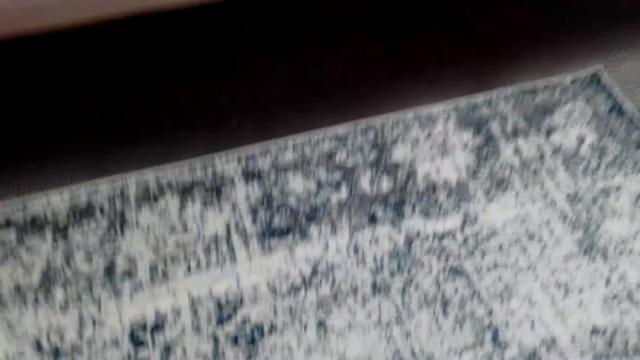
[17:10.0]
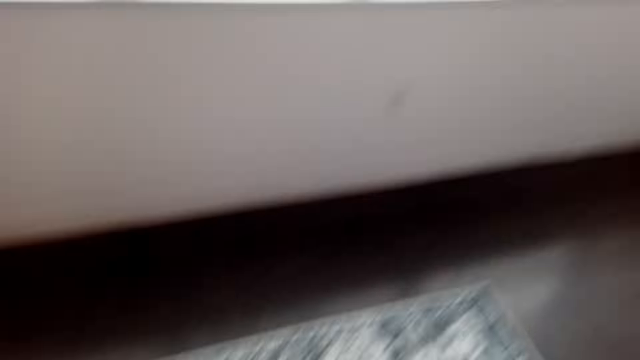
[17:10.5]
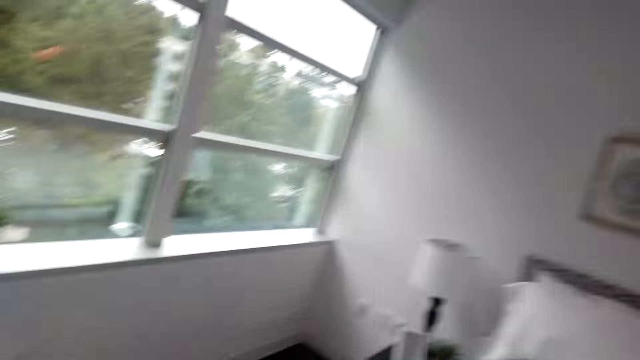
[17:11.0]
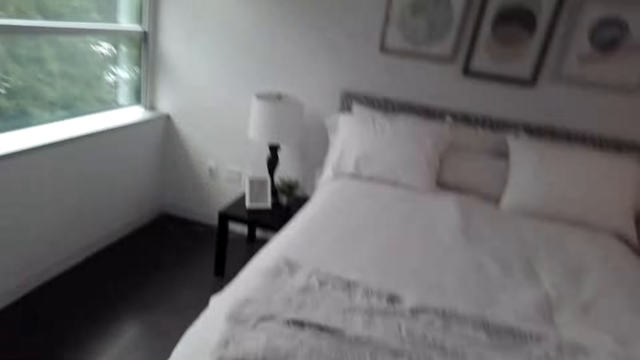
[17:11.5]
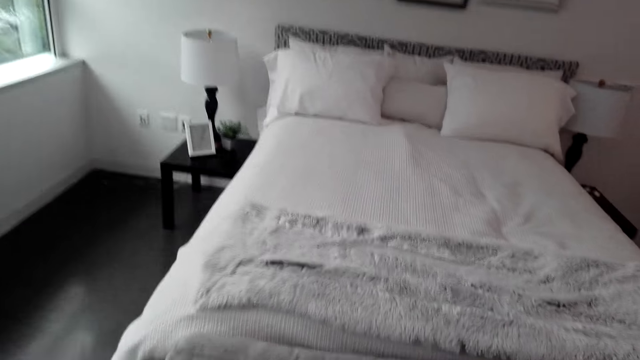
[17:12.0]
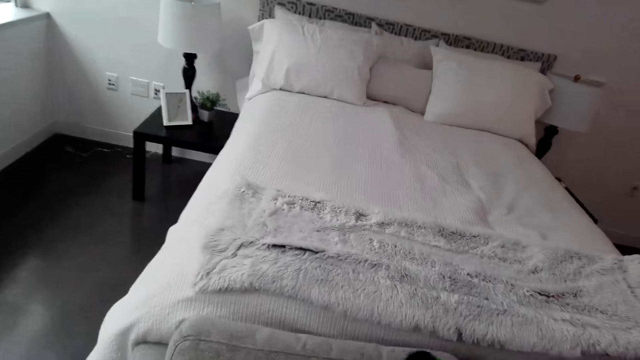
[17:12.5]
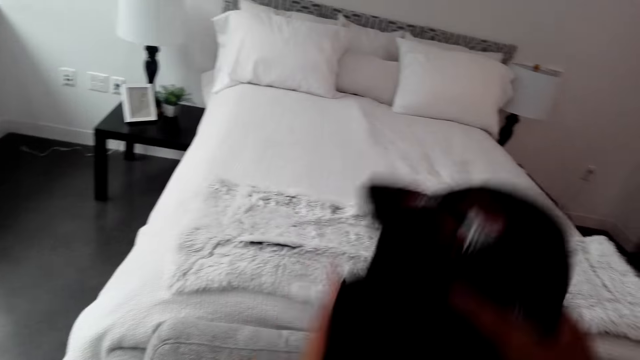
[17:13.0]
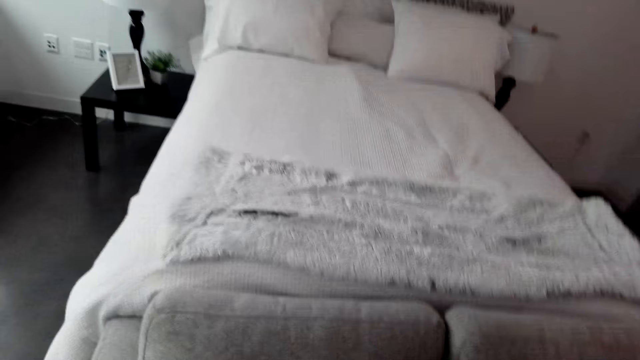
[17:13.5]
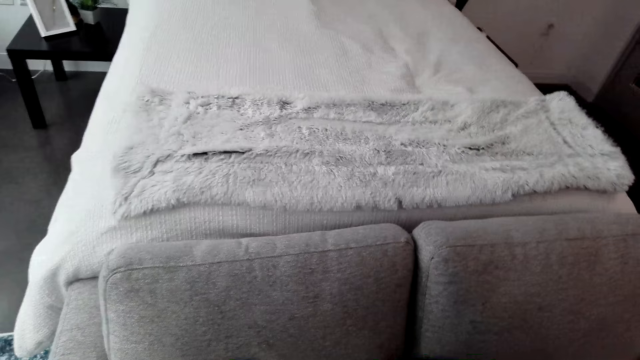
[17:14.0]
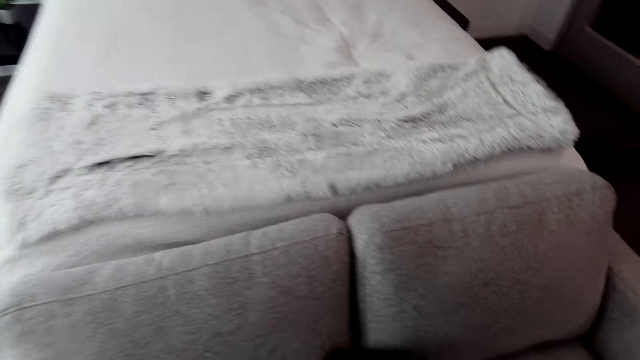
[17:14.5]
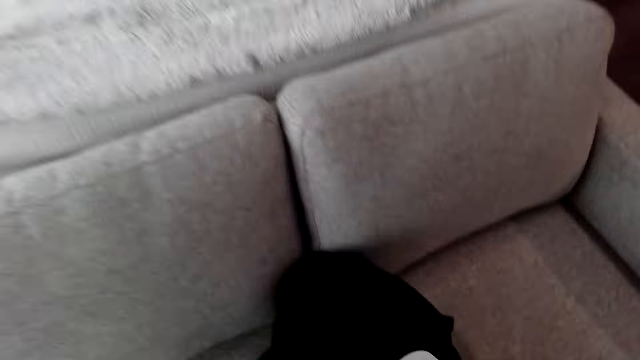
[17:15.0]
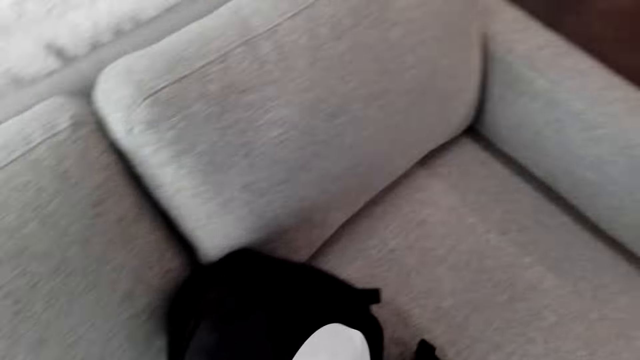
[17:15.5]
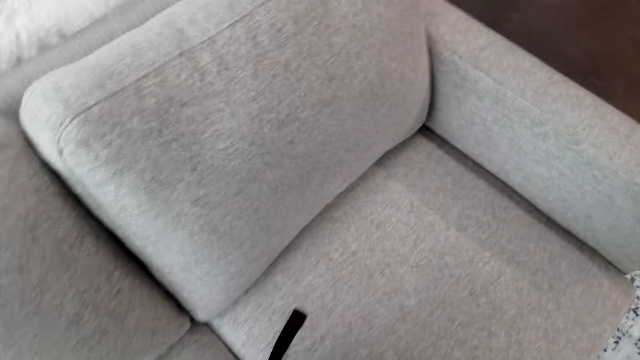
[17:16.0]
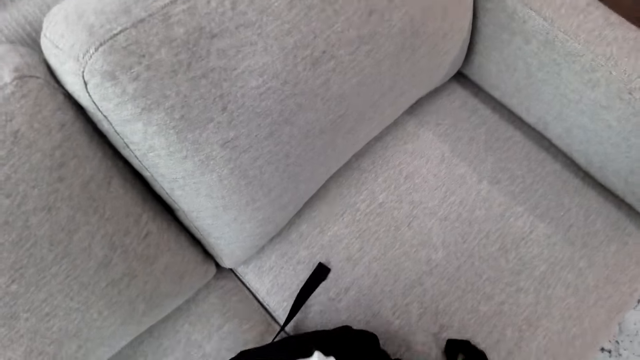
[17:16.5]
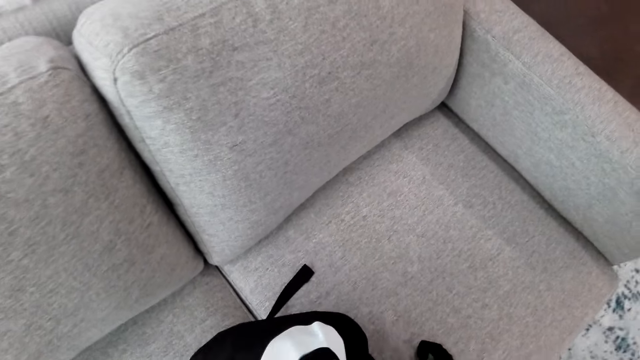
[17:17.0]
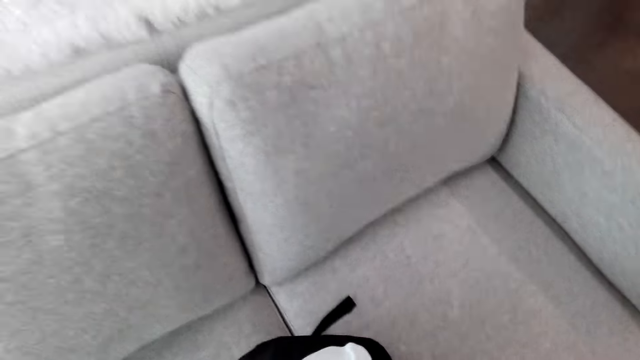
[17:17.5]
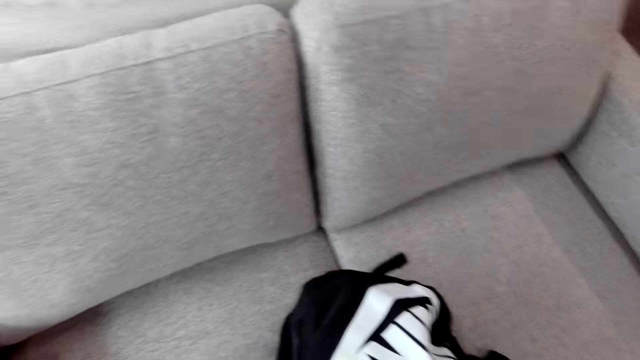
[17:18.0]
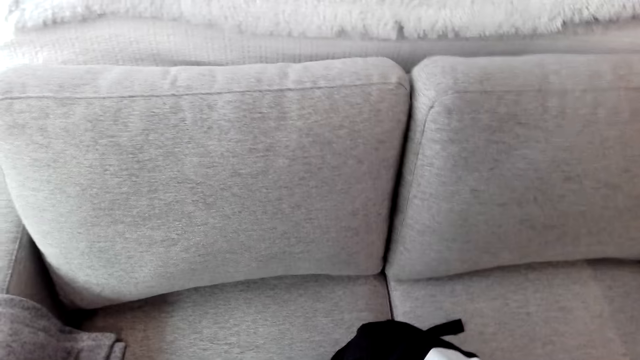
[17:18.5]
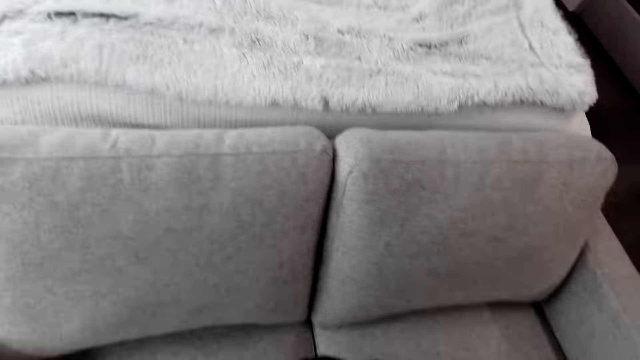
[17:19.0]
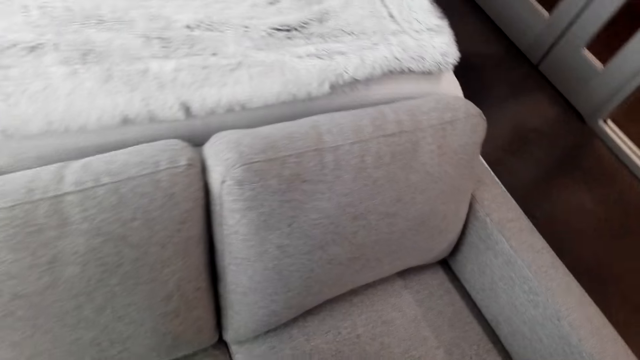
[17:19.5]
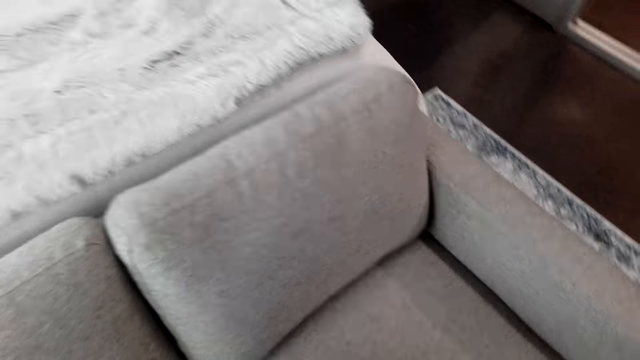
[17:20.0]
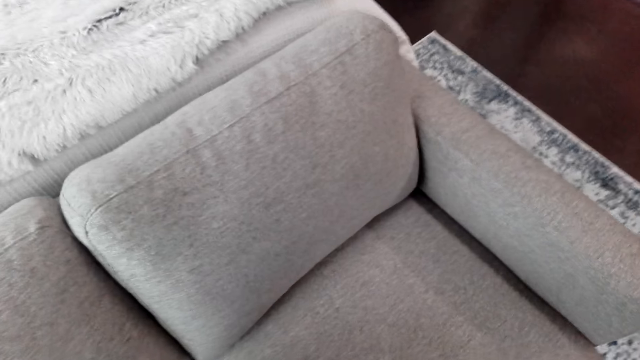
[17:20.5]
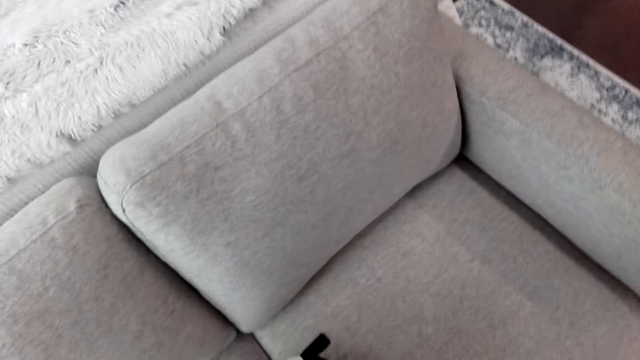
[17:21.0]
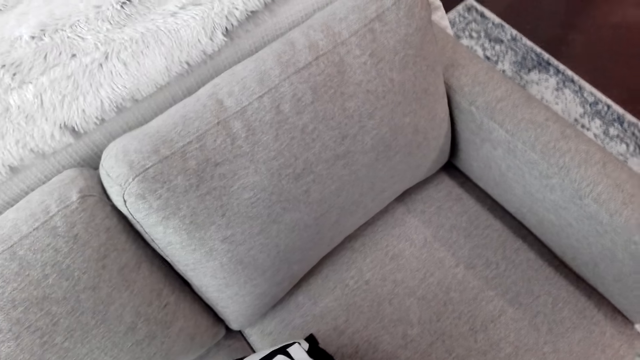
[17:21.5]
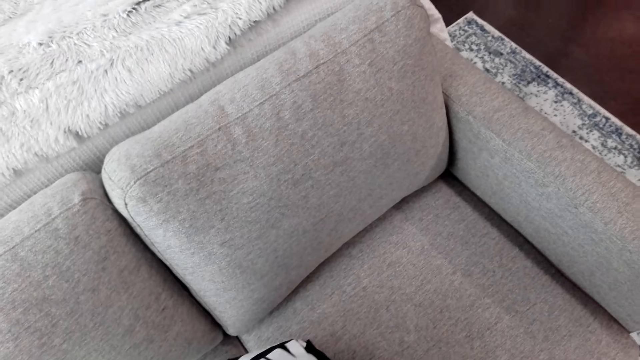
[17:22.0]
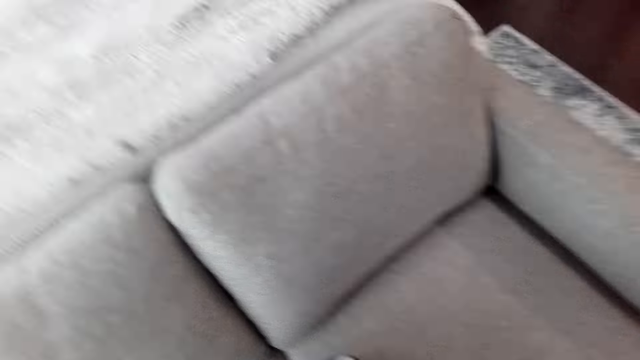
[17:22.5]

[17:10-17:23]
The camera wearer looks around the room. They lift a cloth, fold the cloth, and put the cloth in a bag. They look around the sofa.

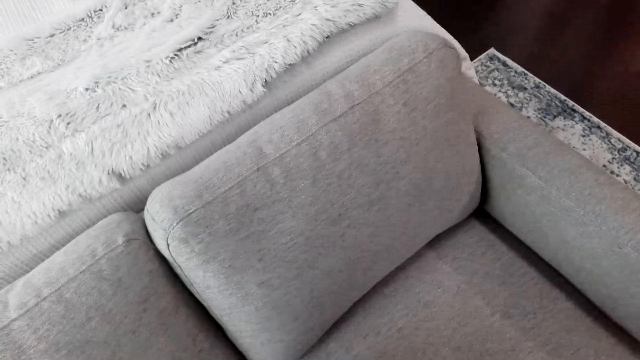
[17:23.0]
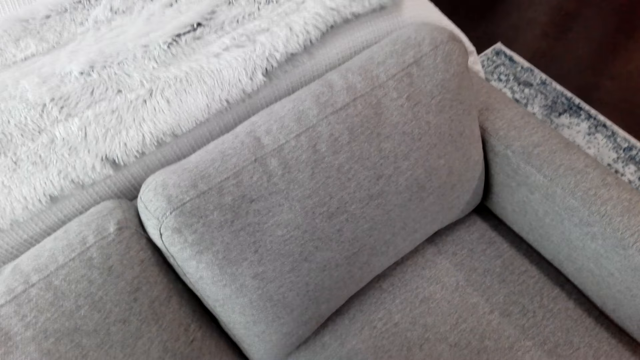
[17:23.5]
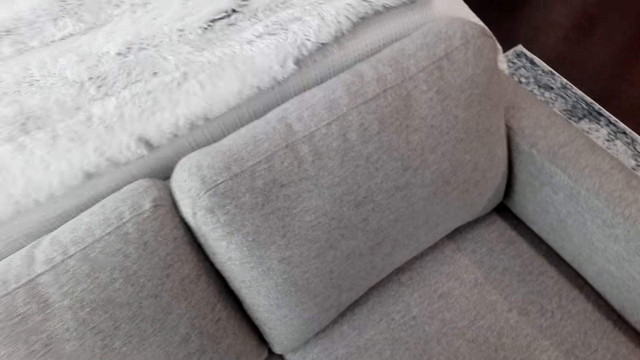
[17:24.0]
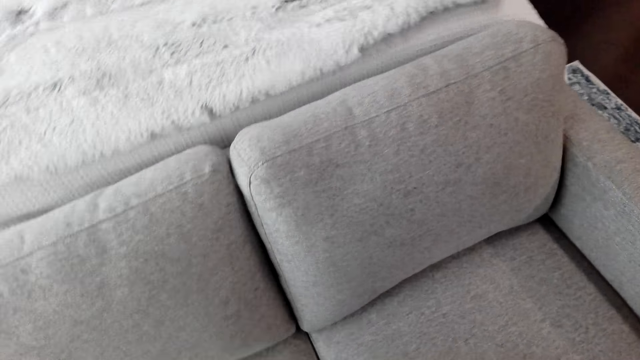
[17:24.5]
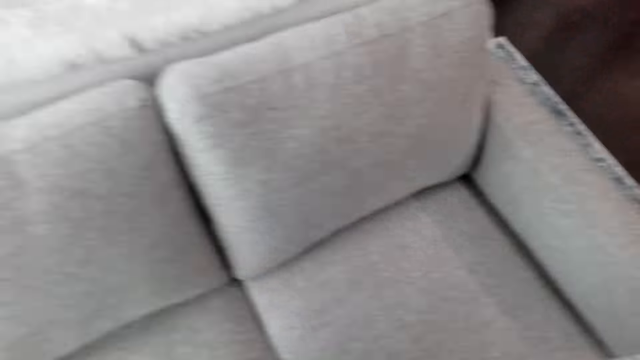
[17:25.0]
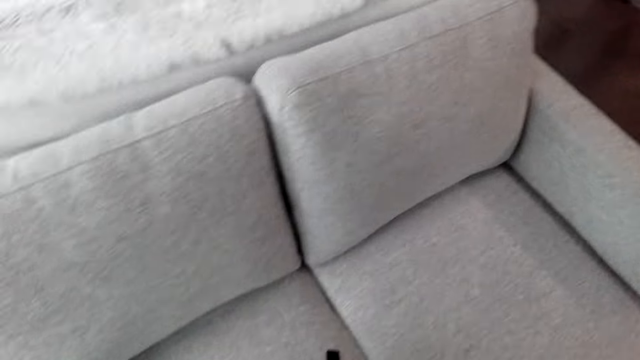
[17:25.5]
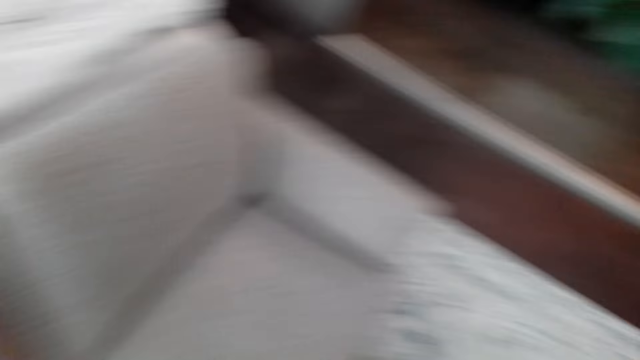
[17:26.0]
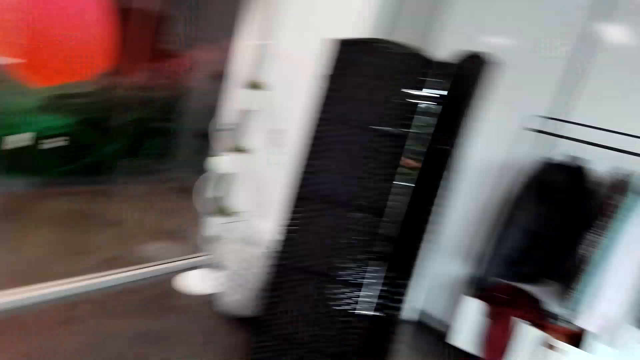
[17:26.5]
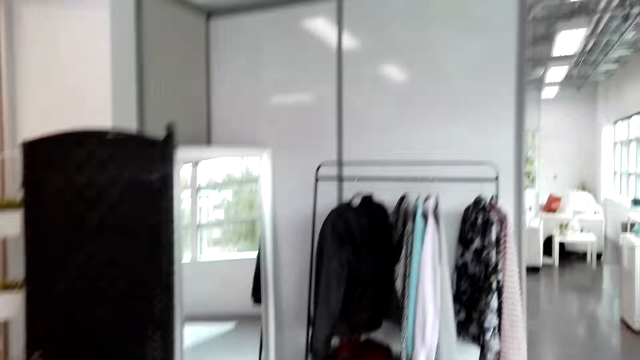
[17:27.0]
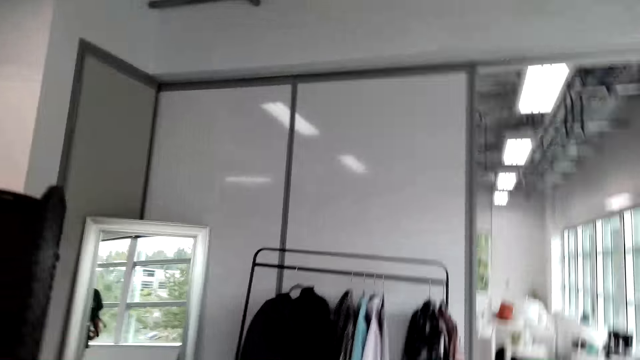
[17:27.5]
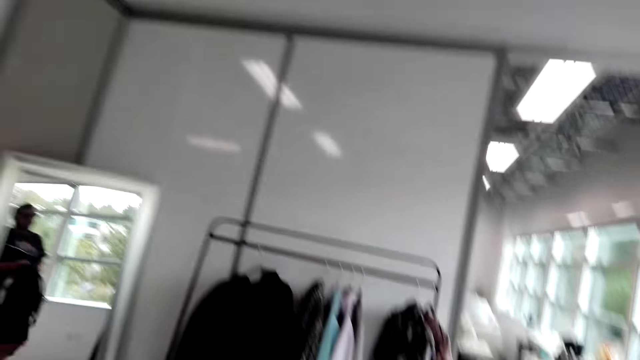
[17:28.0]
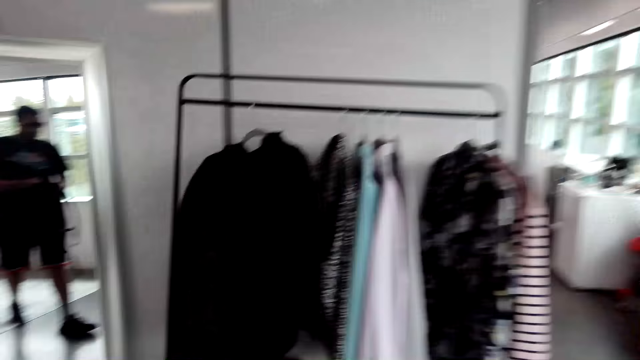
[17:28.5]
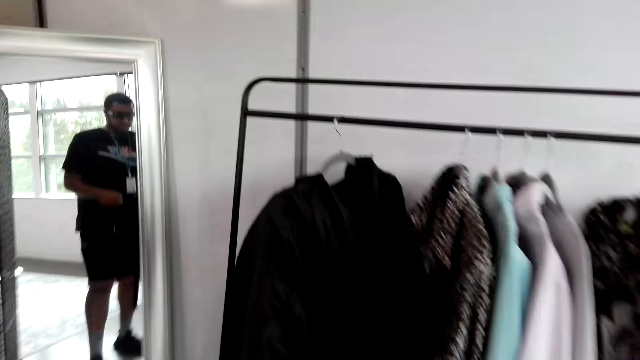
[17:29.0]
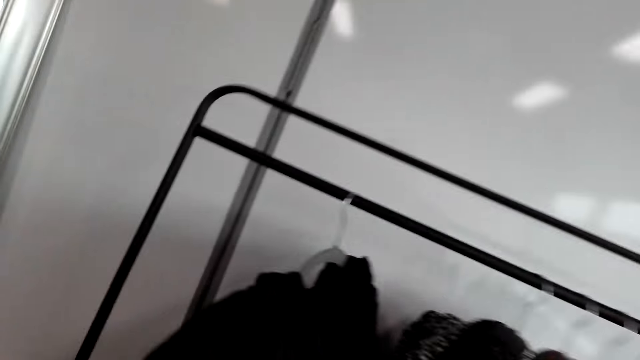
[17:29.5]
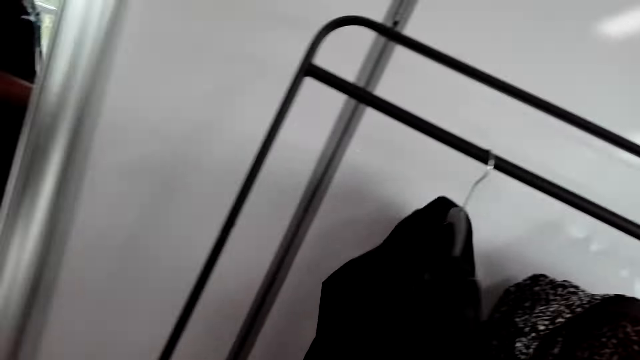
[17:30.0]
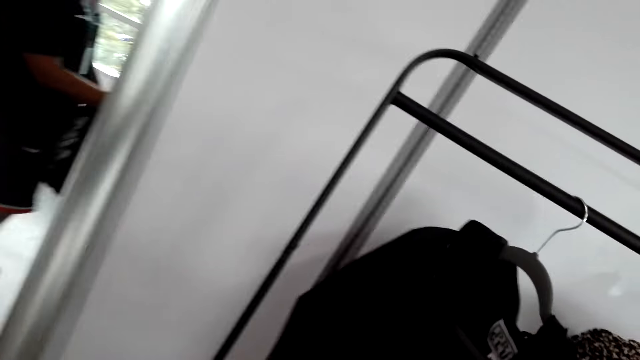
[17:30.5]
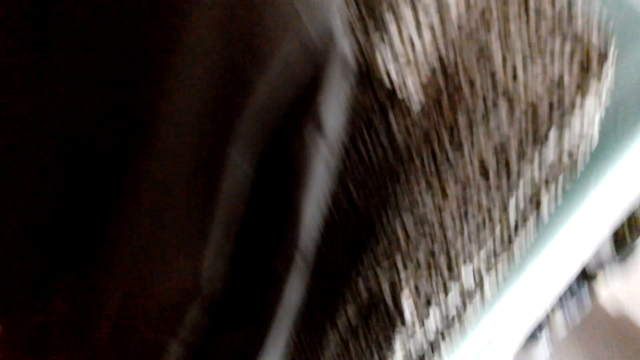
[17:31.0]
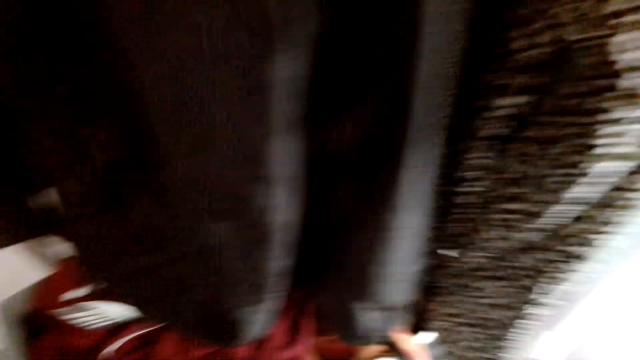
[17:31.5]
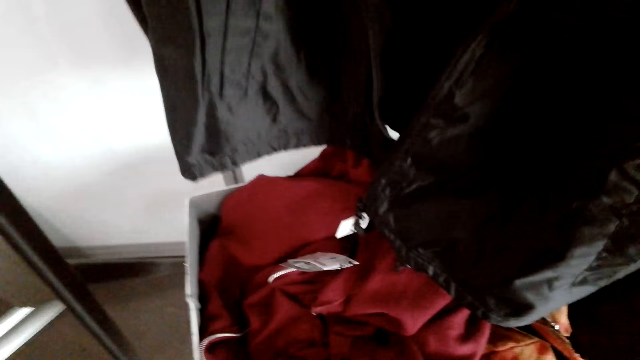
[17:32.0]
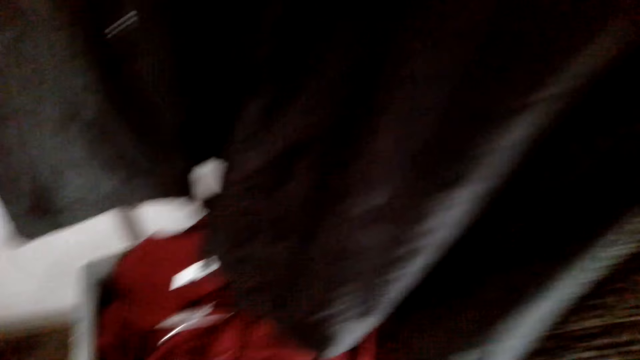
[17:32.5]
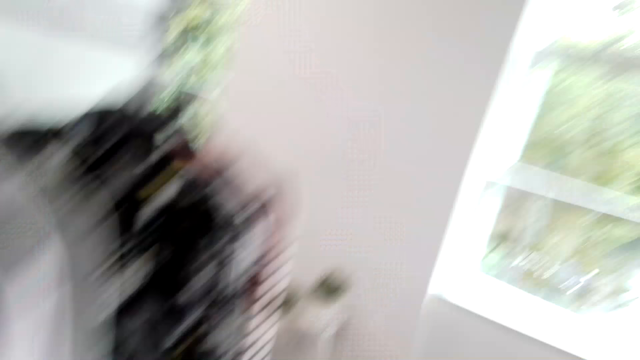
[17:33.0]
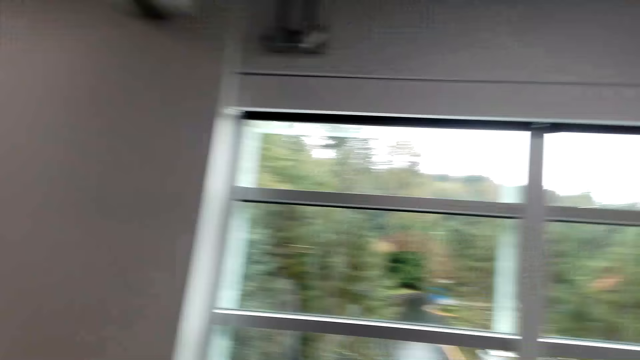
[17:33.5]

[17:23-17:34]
The camera wearer walks around the house. They walk to the mirror. They look around the hanging line.
